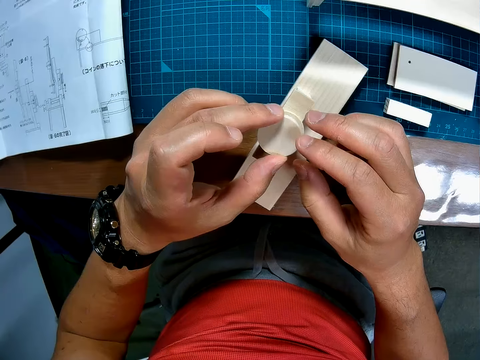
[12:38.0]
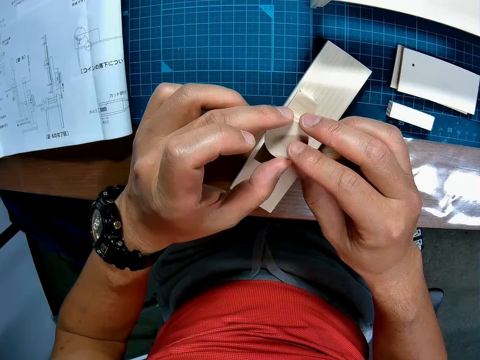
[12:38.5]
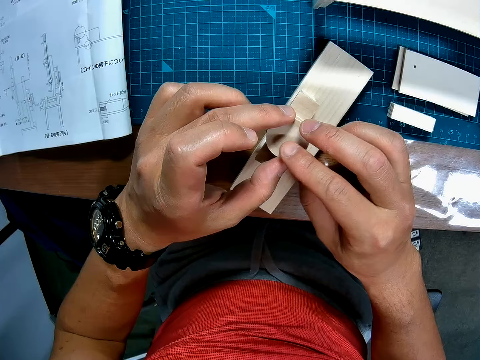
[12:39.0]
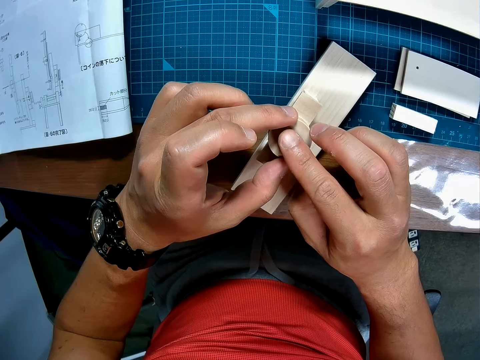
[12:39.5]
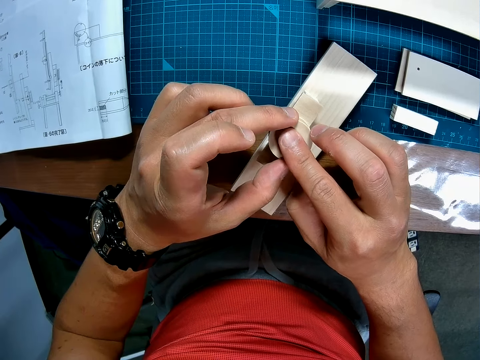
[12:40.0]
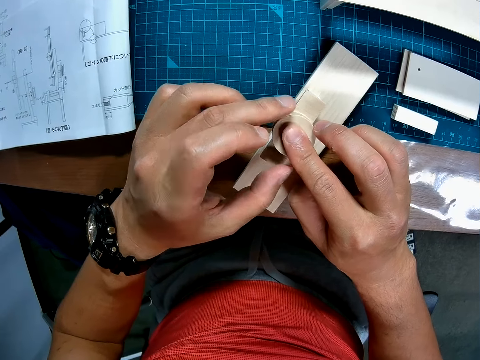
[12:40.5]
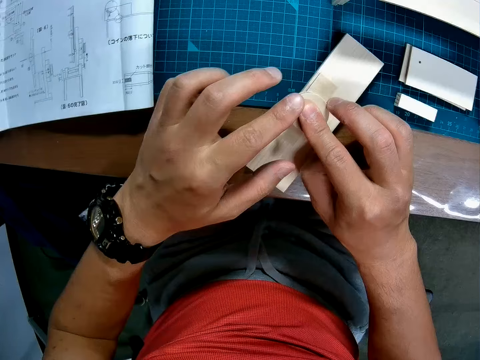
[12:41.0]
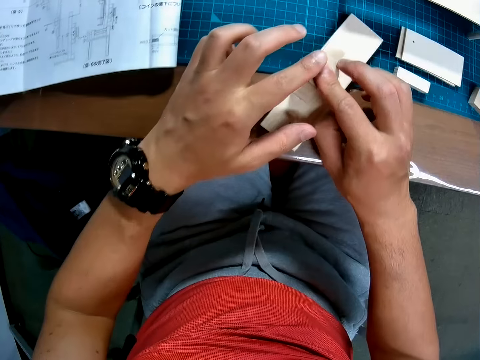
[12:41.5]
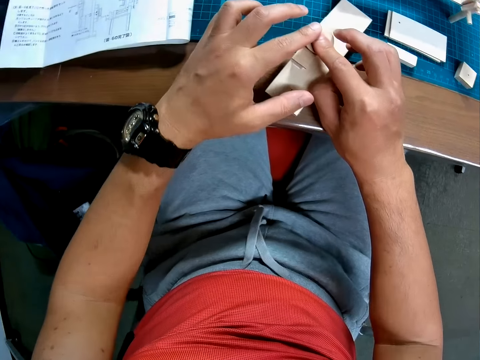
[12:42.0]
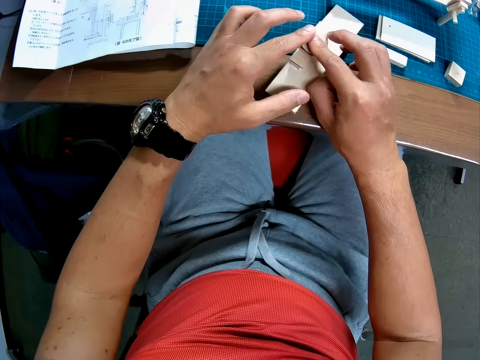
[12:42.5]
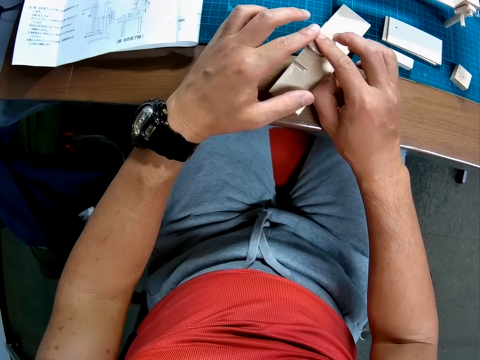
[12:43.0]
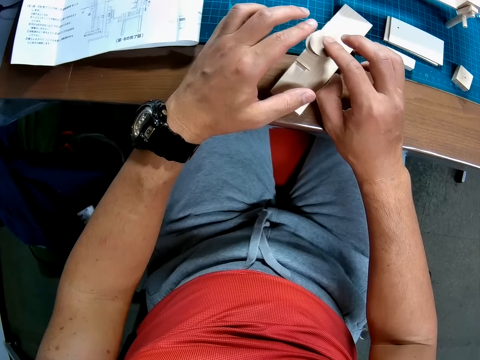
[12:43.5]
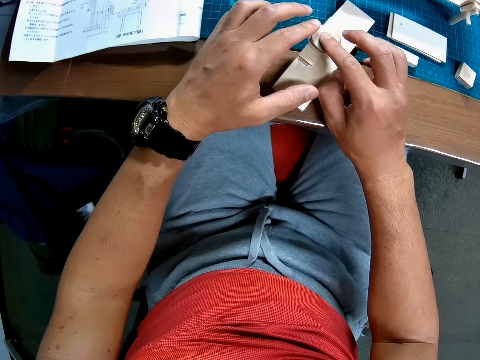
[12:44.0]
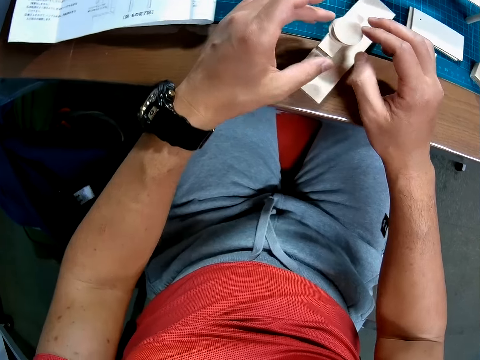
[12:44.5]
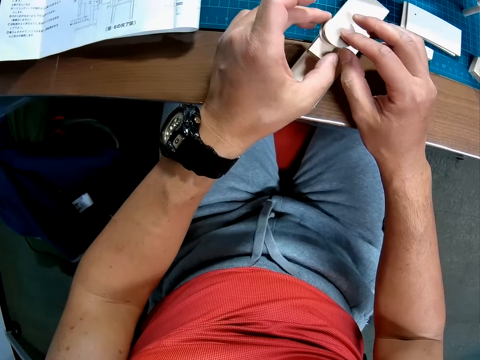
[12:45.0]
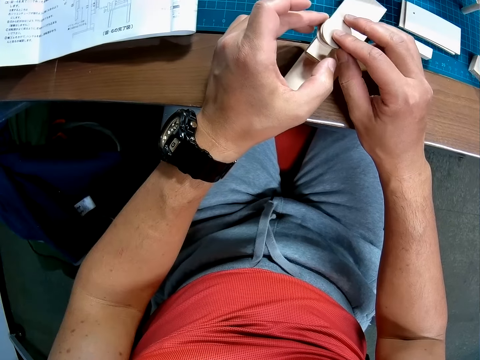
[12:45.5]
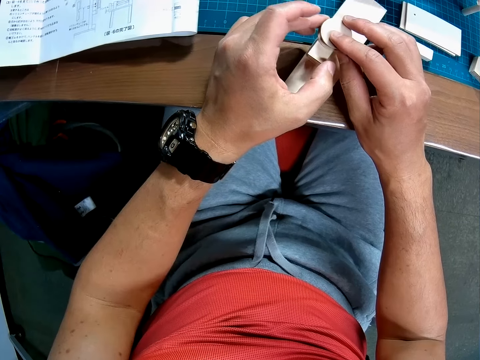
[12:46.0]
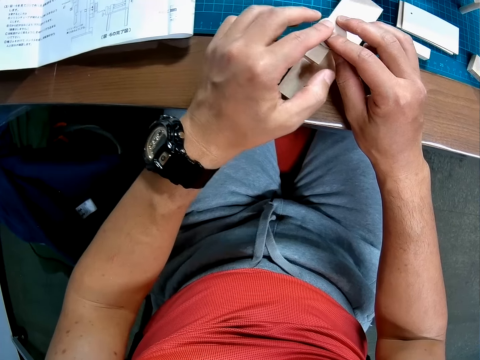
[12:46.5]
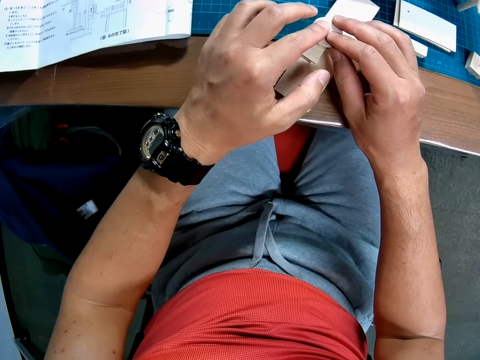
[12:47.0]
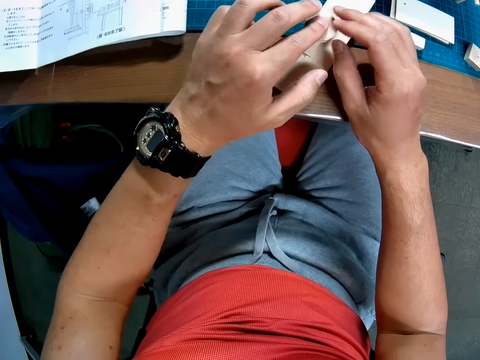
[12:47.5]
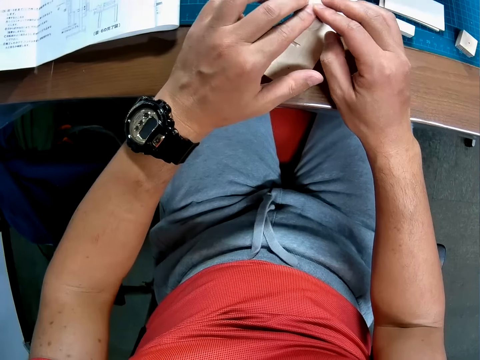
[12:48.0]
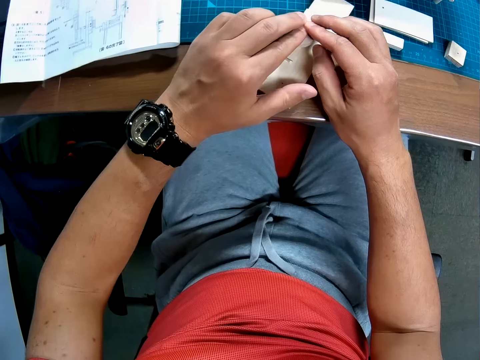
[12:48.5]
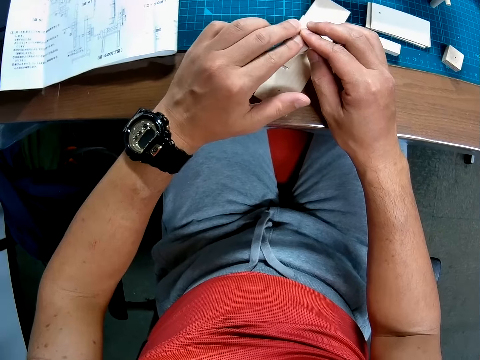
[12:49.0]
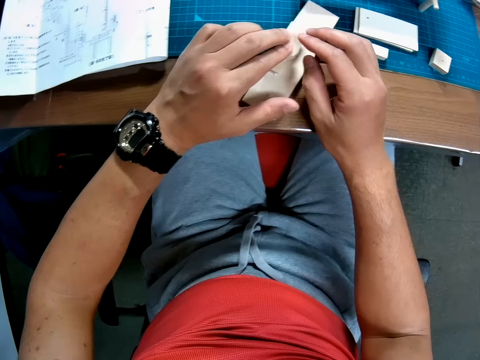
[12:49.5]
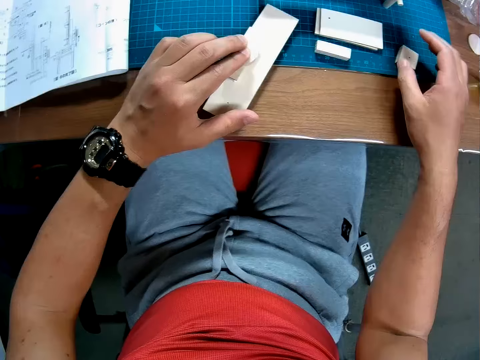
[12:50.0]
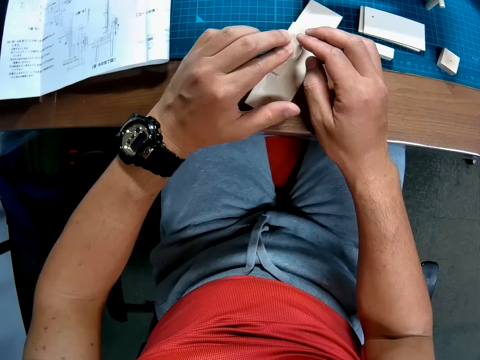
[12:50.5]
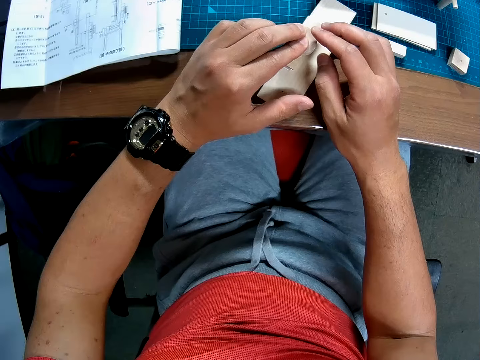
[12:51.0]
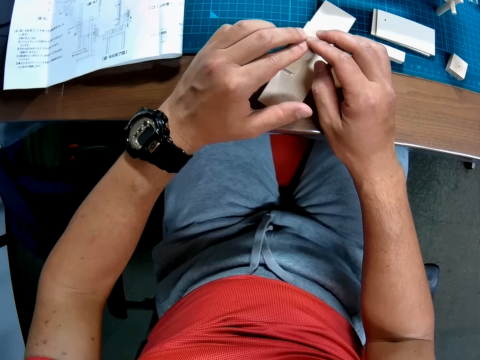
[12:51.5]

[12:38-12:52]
The camera wearer fixes the woodcraft. He presses the circular piece onto the small rod in the wooden assembly. He sets the circular piece on the small rod in the wooden assembly. He presses the circular piece onto the small rod in the wooden assembly. He stretches his right hand towards another rectangular piece on the table. He presses the circular piece onto the small rod in the wooden assembly.

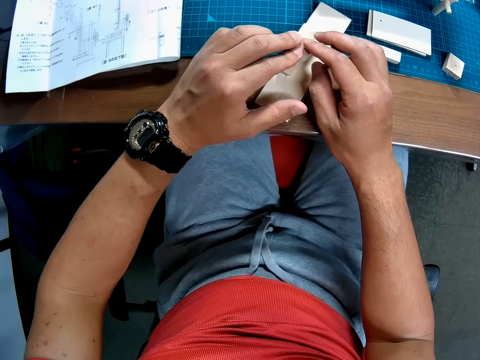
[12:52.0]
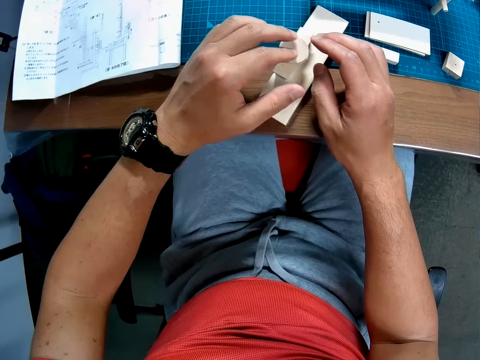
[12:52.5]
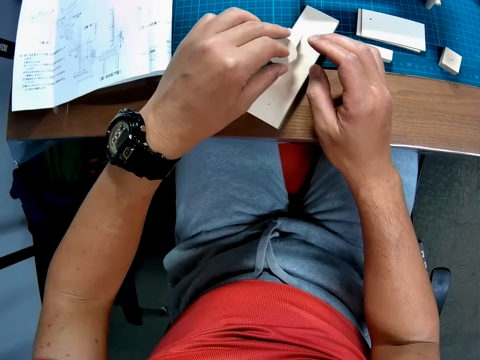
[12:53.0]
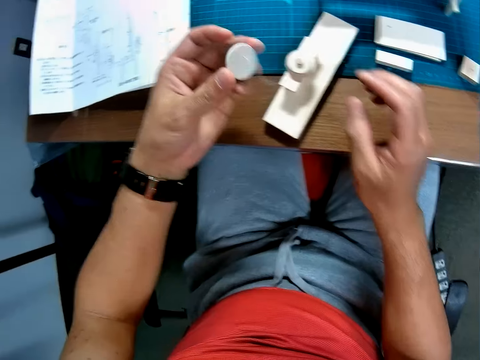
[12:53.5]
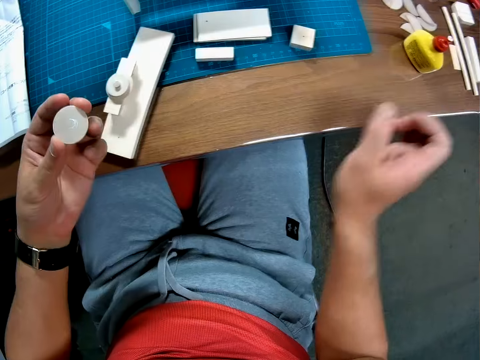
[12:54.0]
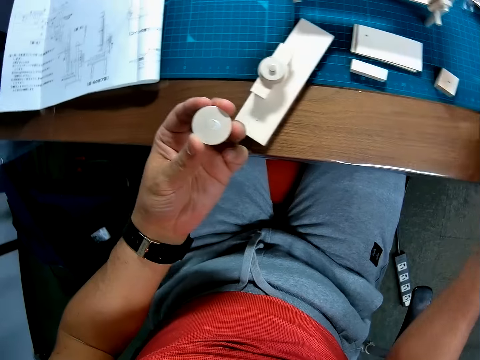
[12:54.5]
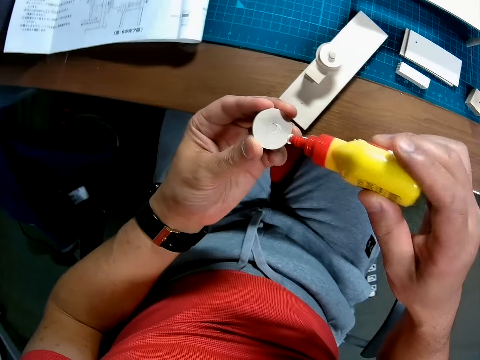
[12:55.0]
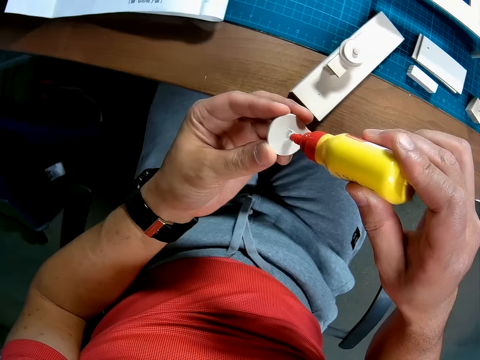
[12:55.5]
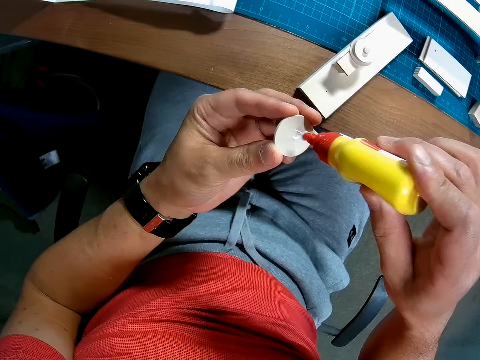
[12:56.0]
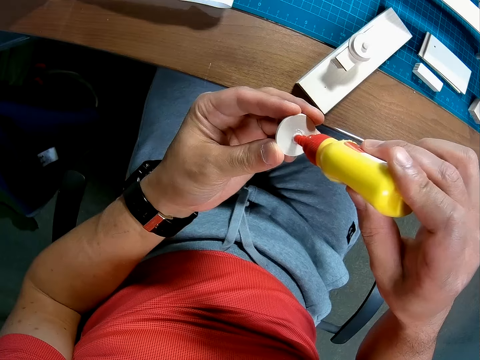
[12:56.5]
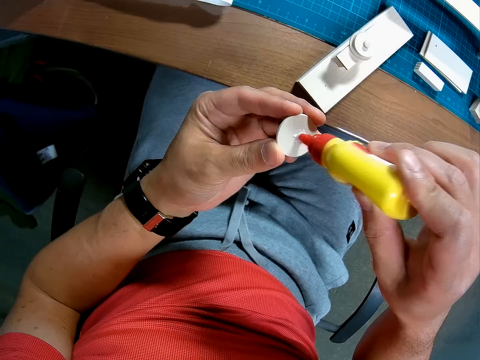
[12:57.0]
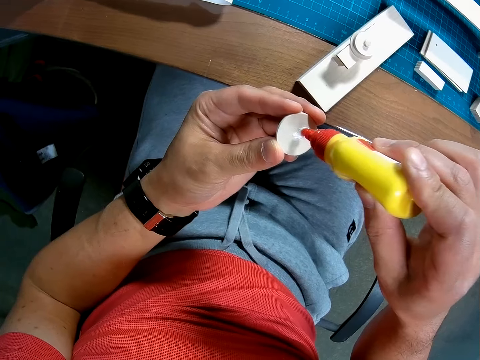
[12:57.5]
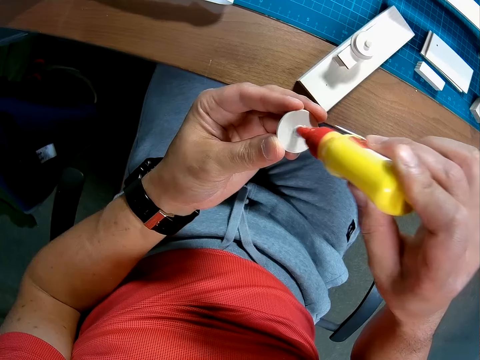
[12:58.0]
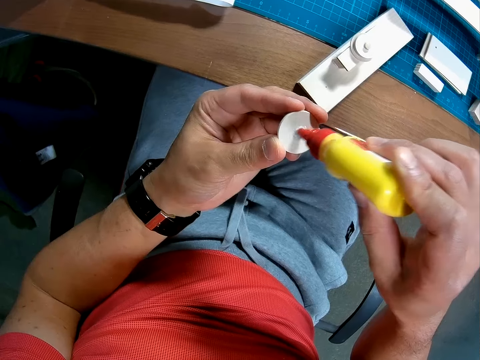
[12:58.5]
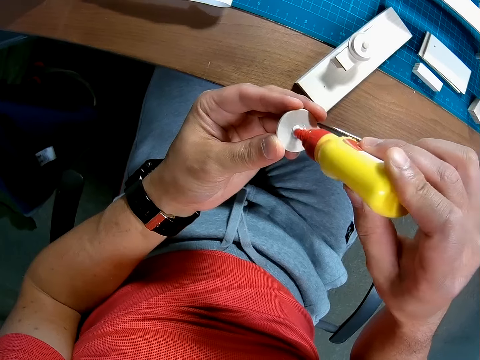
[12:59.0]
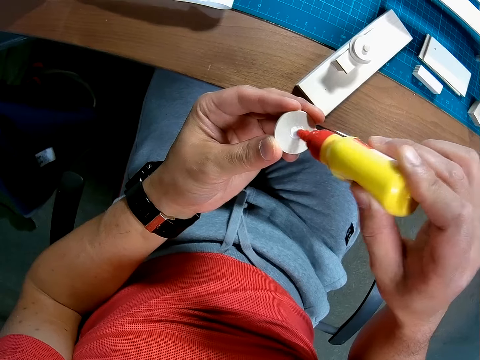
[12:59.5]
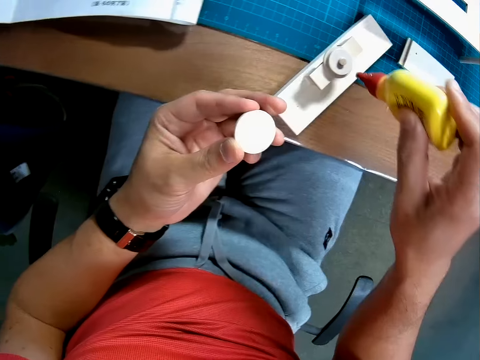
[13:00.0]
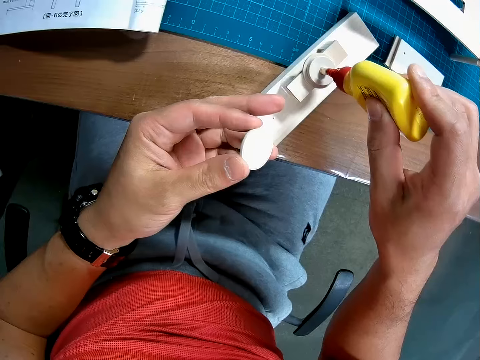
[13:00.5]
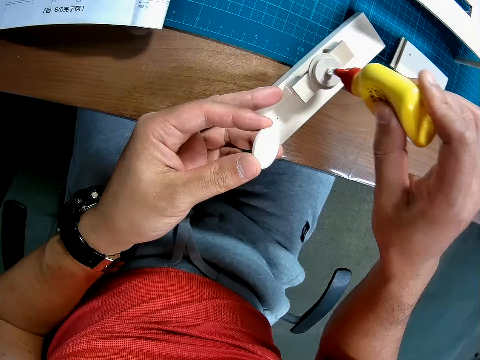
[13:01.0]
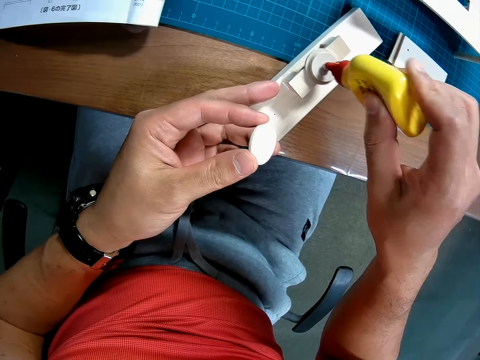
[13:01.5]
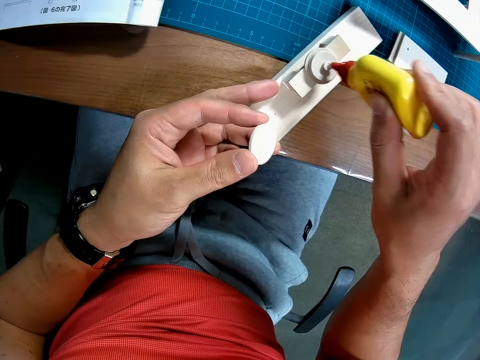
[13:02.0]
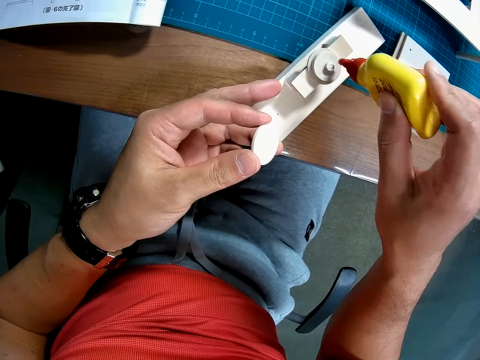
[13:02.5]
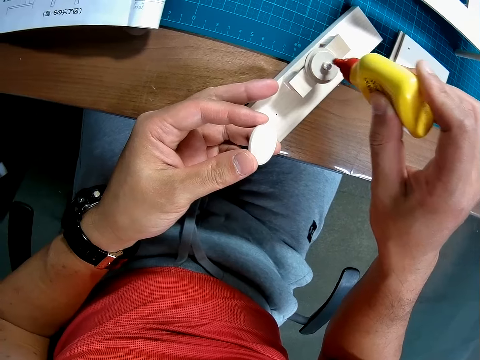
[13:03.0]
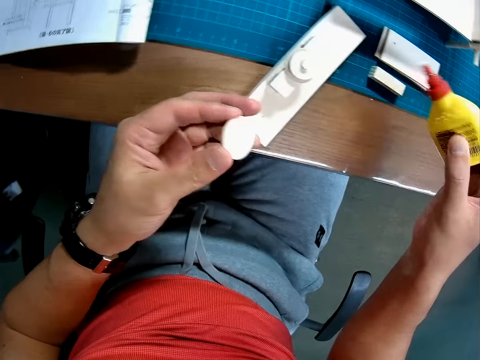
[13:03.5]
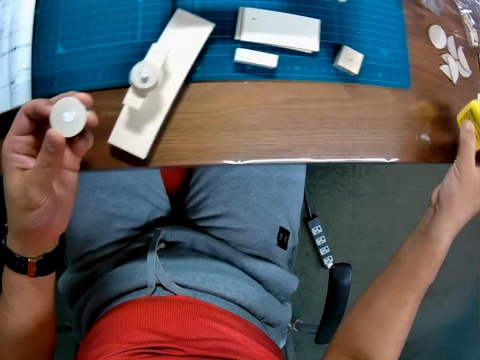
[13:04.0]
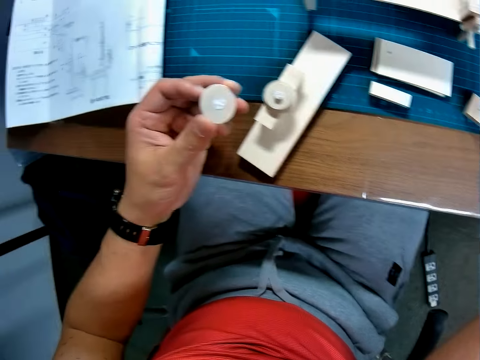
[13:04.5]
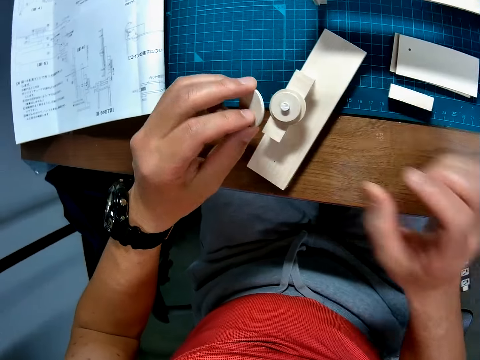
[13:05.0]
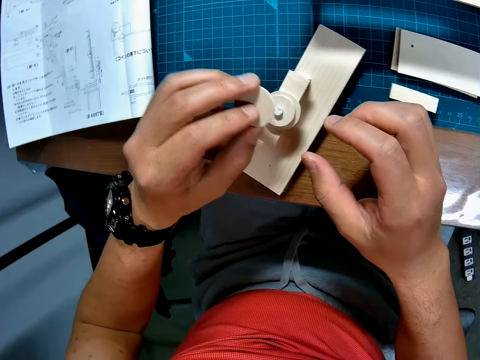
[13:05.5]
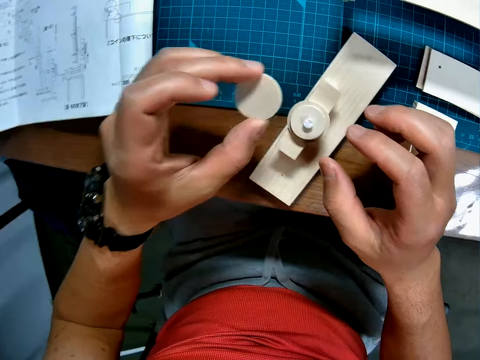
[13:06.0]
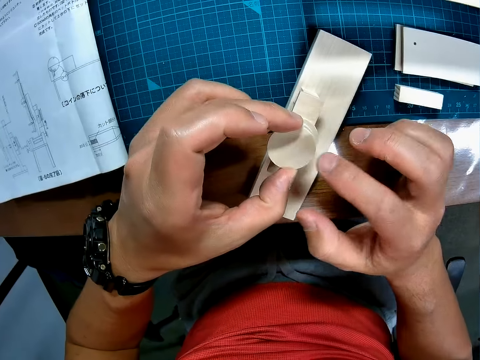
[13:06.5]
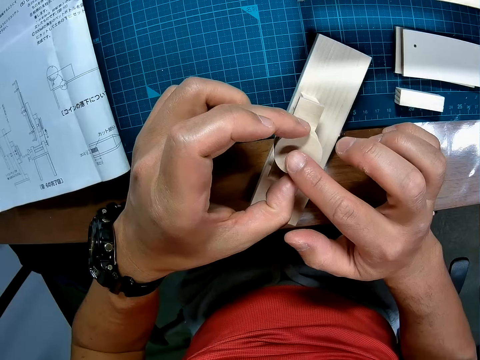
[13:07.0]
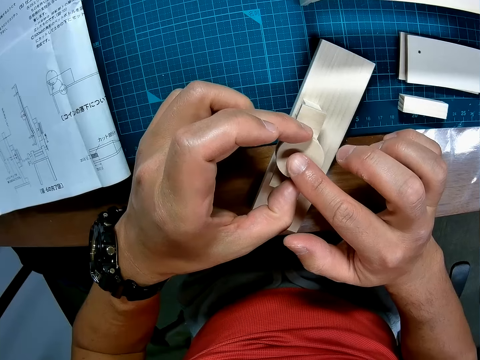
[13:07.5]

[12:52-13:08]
The camera wearer removes the circular piece from the small rod. They pick up the wood glue bottle from the table. They put wood glue on the circular piece and the small rod. They drop the wood glue bottle on the table. They place the circular piece on the small rod in the wooden assembly. They fix the woodcrafts.
